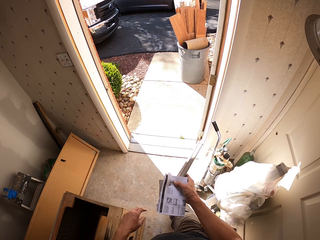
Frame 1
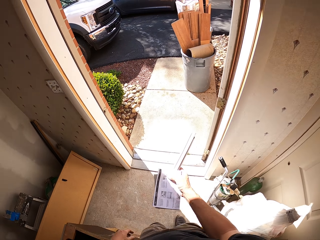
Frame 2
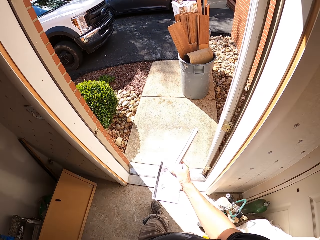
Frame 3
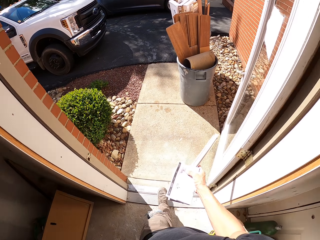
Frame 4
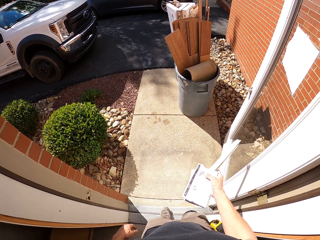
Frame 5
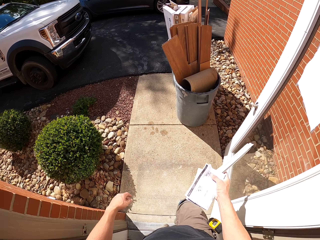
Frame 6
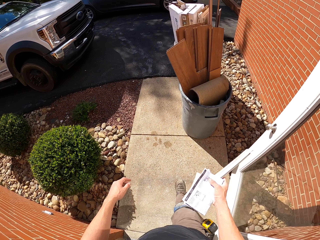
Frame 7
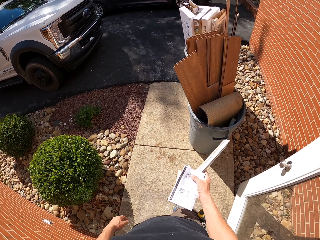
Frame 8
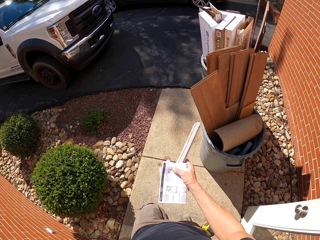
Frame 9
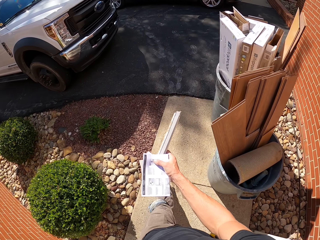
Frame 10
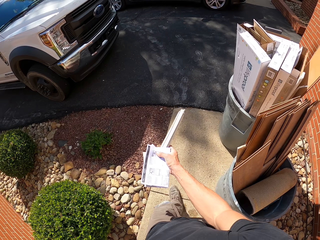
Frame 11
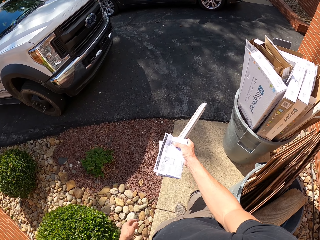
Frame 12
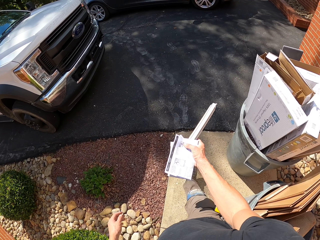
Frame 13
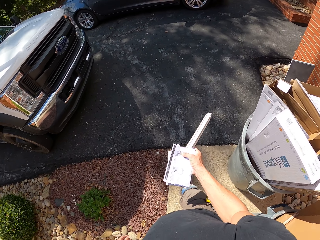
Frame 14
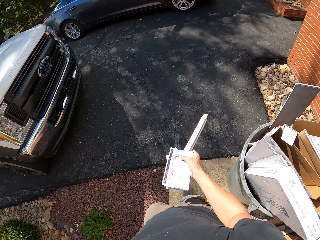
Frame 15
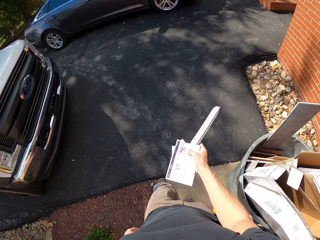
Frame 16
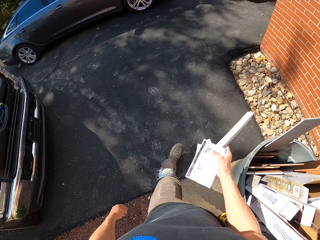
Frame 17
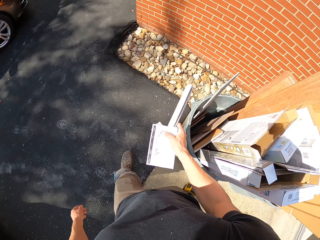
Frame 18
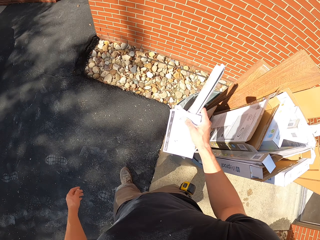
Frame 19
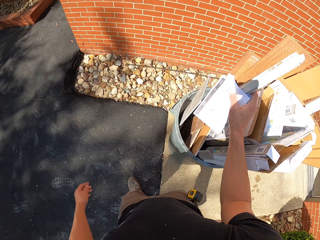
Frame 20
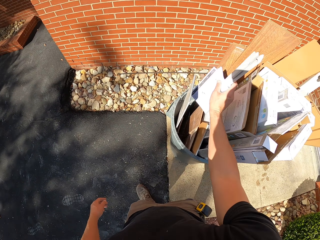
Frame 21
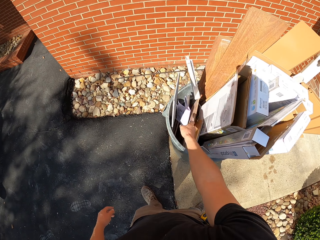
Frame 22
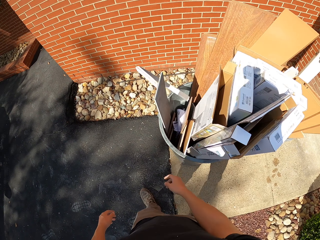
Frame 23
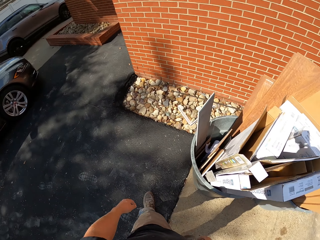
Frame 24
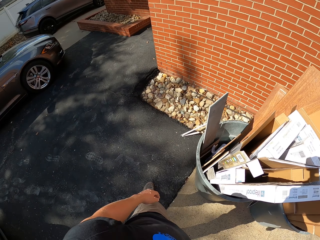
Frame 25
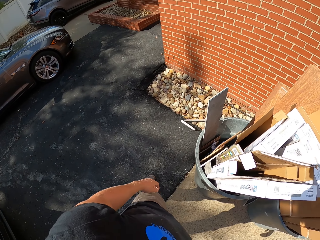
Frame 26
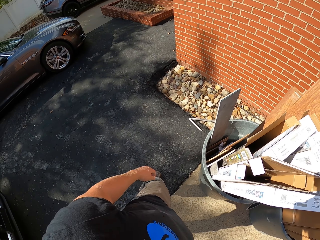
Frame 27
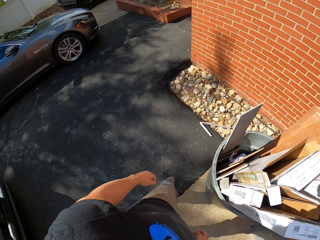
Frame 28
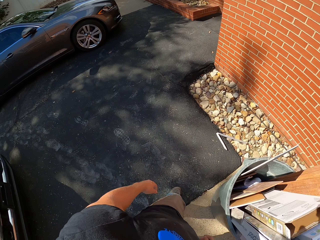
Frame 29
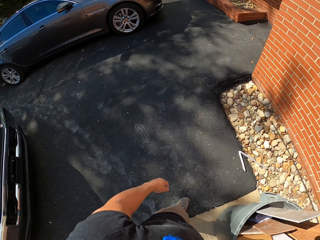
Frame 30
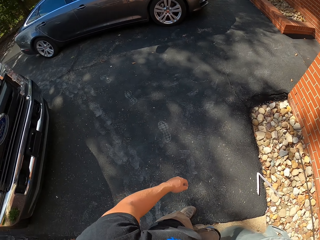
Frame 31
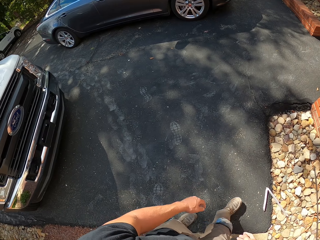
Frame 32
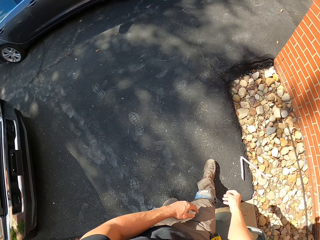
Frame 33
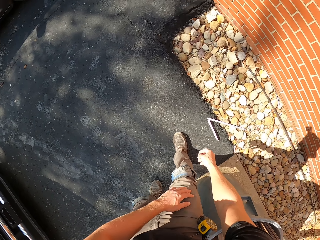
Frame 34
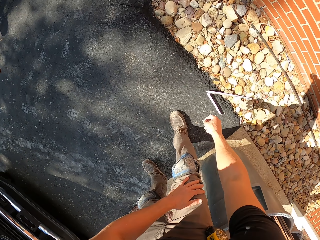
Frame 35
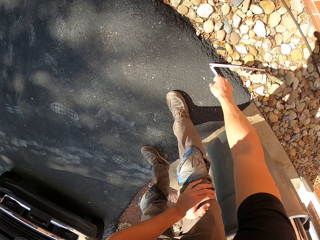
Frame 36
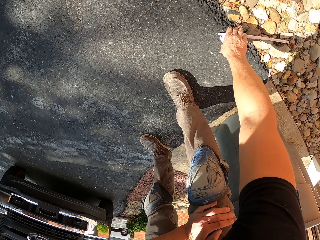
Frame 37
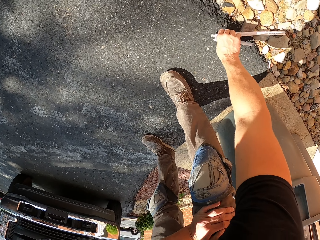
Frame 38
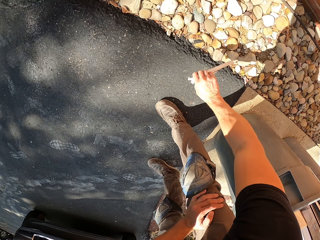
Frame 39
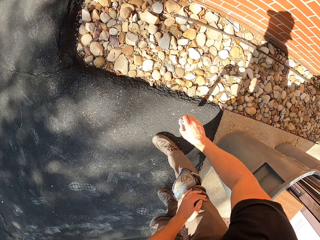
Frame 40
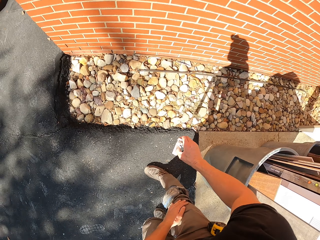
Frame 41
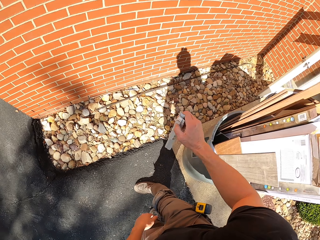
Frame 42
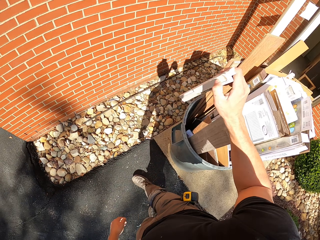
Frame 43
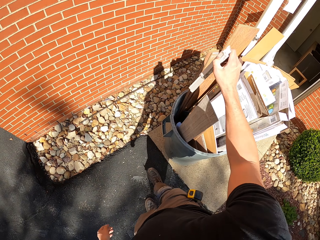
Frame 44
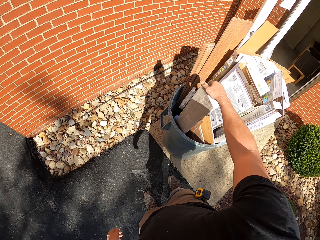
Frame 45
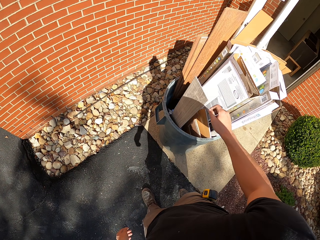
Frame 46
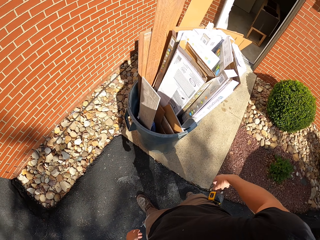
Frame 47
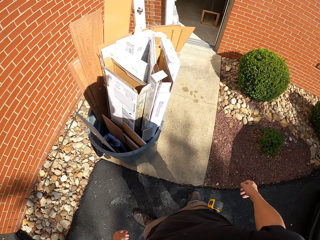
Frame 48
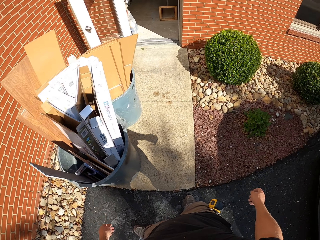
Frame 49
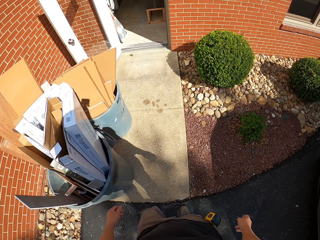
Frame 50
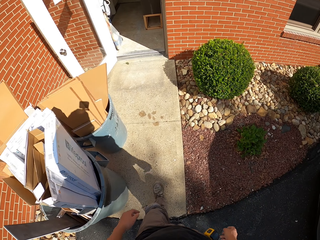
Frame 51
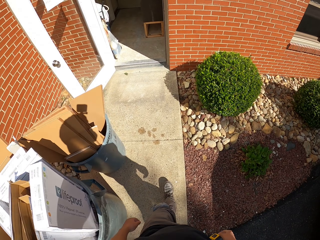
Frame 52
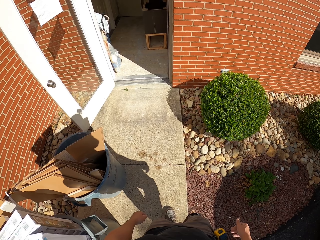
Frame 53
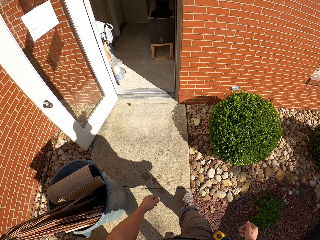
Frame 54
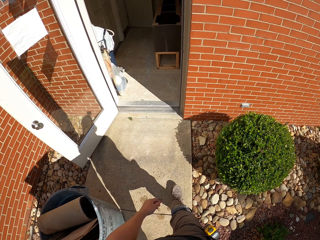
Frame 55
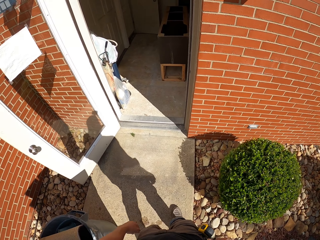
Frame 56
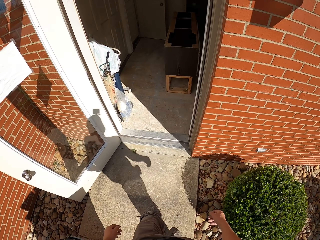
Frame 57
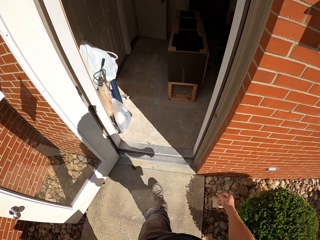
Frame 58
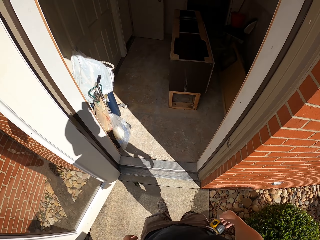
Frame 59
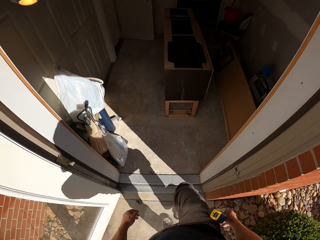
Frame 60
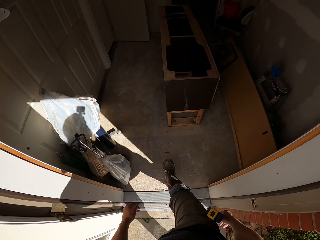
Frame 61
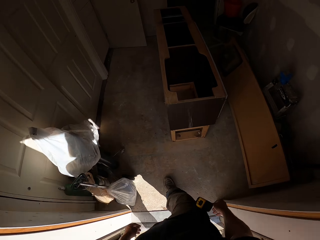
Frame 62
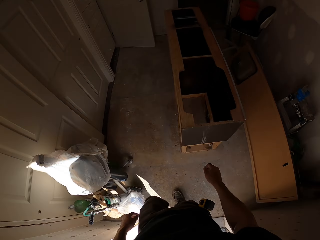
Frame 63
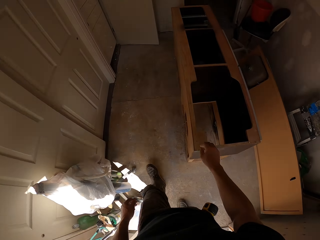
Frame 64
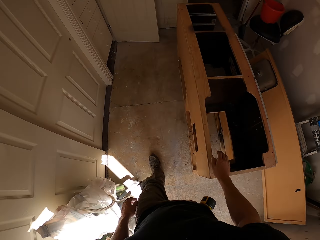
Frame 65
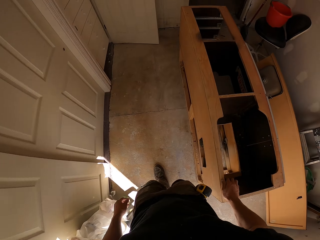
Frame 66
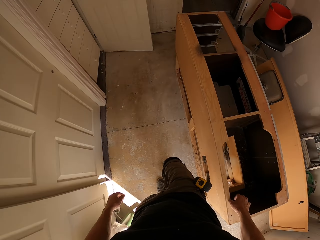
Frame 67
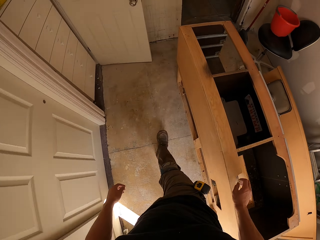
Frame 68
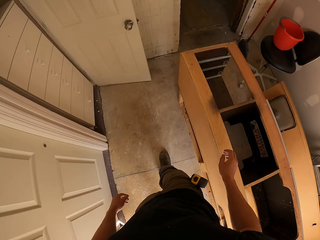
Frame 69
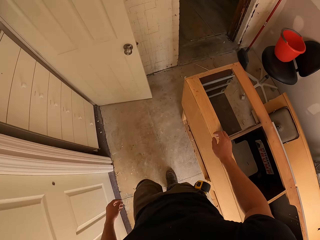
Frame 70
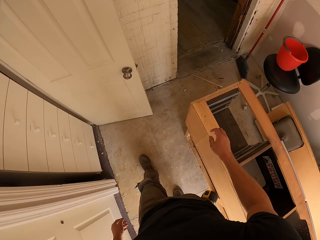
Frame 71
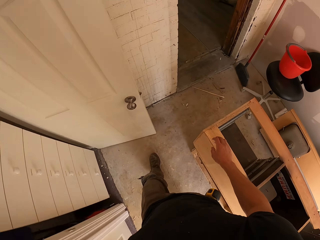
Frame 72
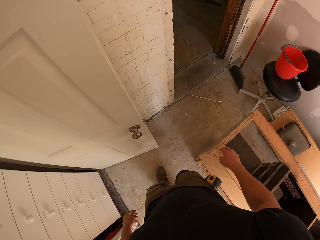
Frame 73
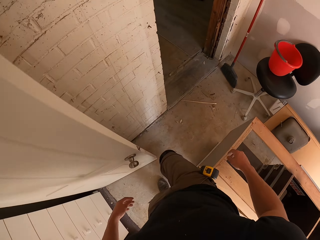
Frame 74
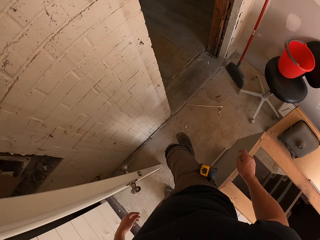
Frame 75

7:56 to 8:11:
The camera wearer walks outside. They put the papers in the dustbin. They pick up something and put it in the dustbin. They walk in the house.

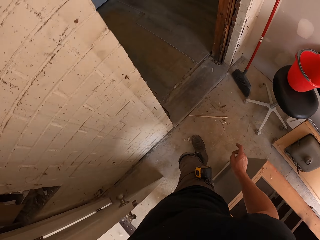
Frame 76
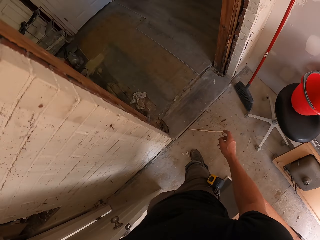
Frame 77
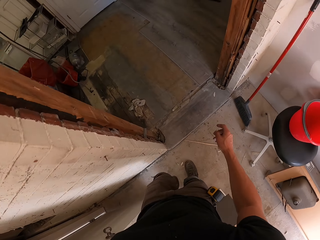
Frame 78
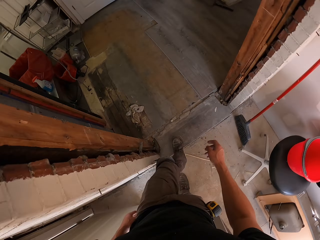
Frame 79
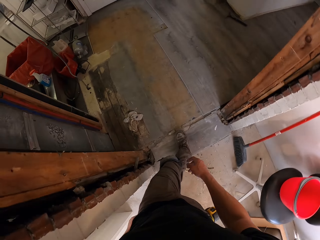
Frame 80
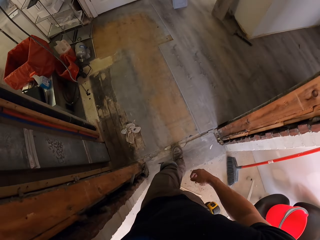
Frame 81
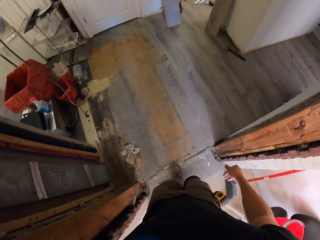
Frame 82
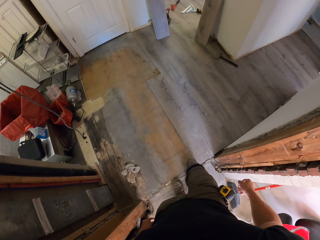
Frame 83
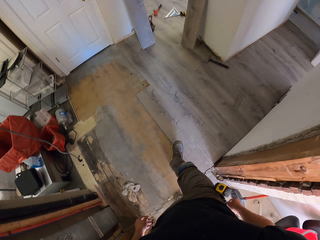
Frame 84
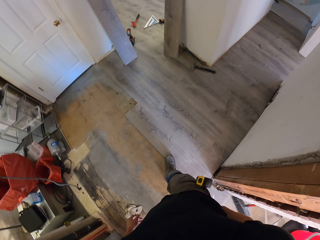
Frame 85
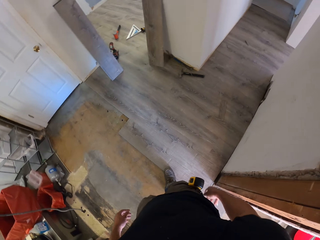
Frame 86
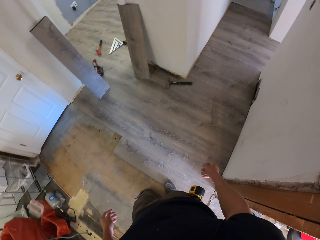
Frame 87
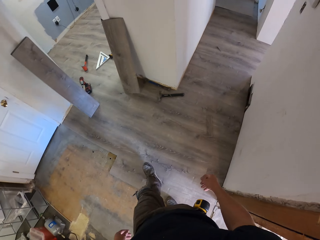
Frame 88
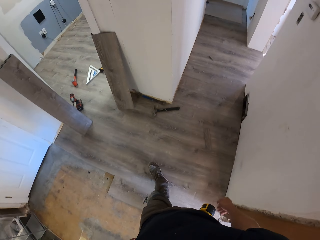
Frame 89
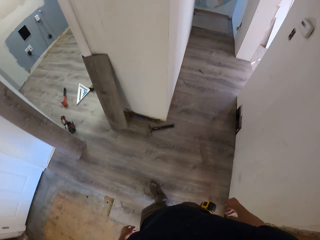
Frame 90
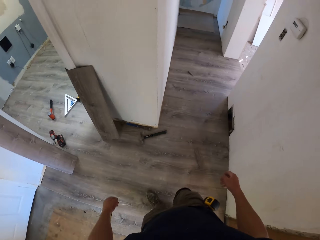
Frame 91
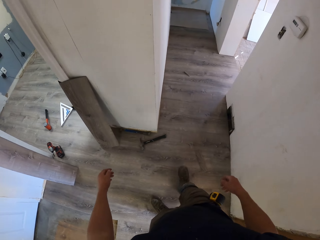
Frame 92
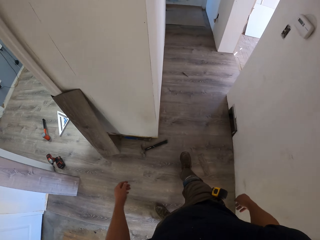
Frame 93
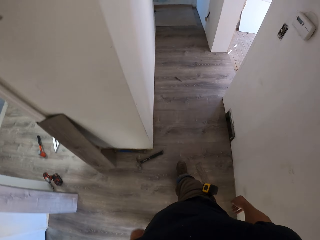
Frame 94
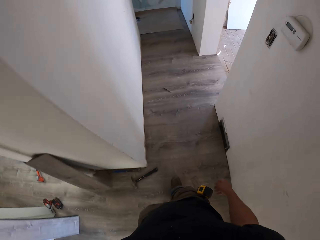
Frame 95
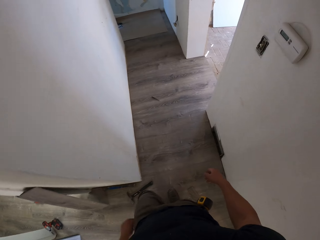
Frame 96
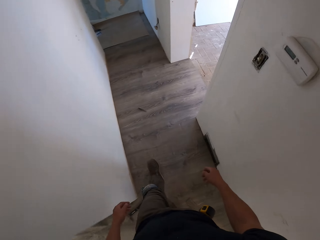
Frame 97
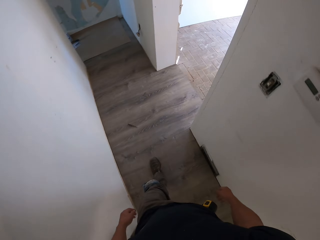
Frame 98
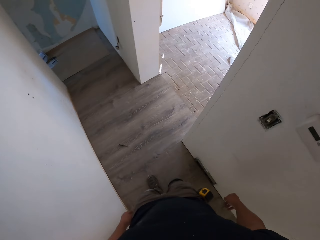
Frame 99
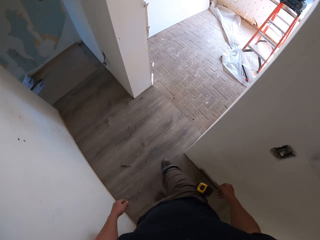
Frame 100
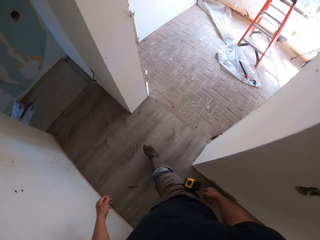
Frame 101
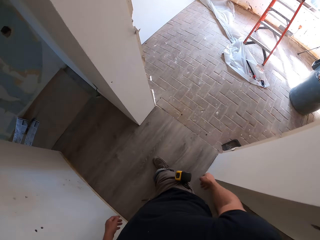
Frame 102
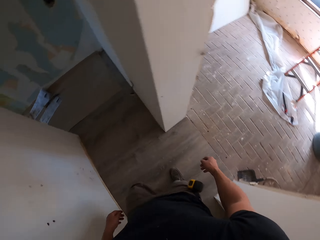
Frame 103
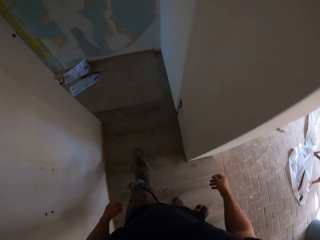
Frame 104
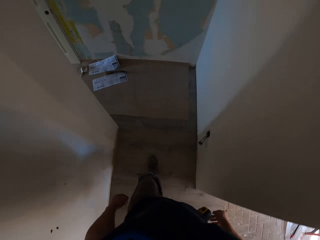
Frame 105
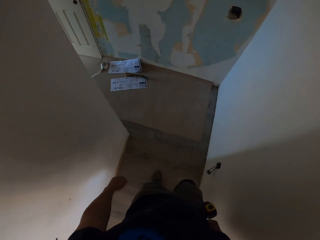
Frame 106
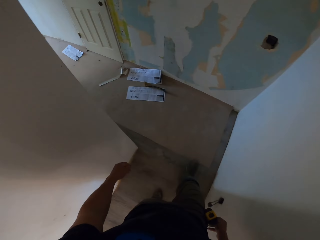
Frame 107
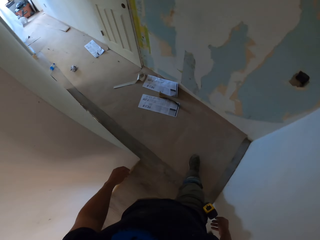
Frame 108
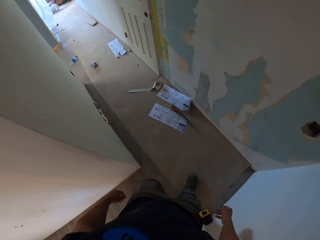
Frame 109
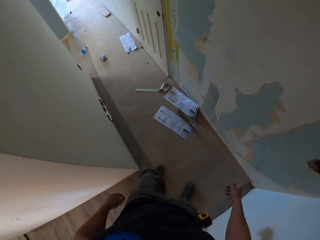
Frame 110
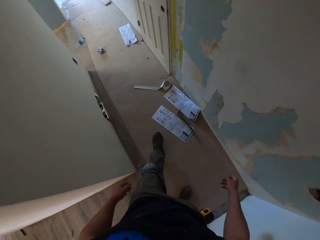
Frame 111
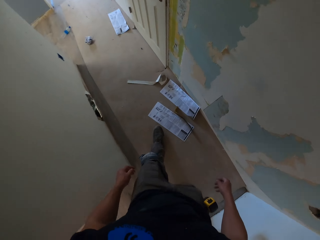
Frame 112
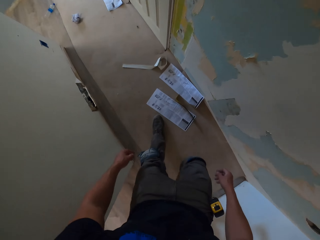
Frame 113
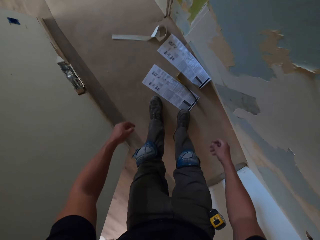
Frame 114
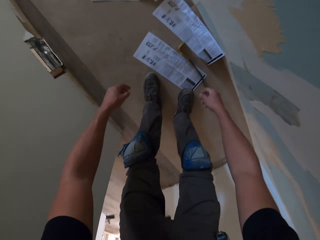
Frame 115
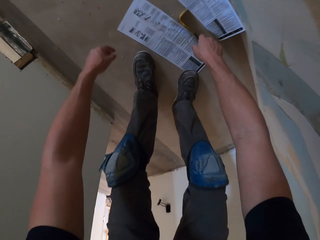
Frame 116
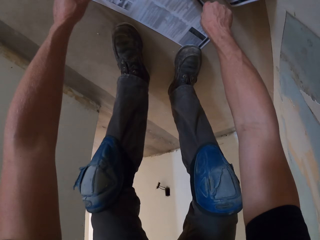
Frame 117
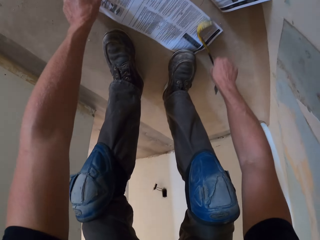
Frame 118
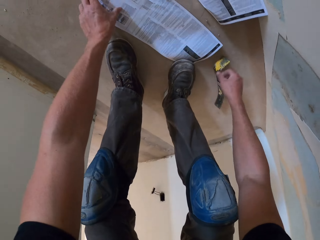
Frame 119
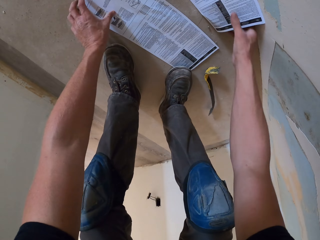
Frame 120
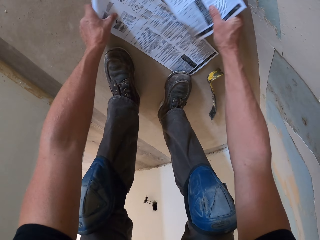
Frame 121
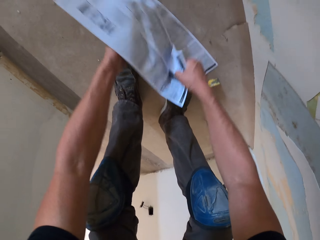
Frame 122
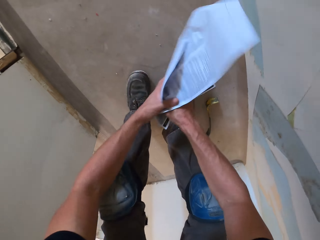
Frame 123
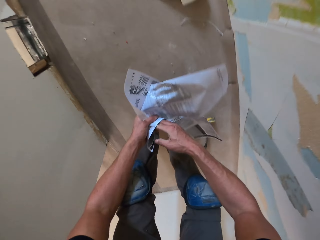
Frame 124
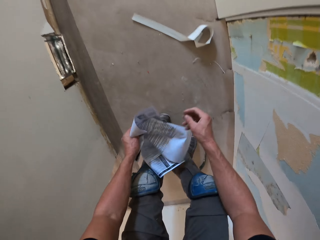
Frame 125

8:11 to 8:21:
The camera wearer picks up the papers on the floor.
